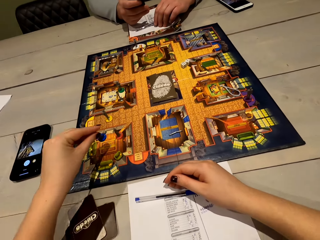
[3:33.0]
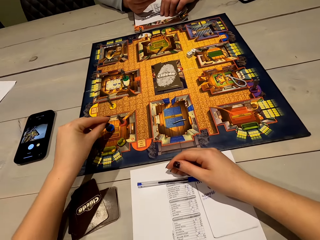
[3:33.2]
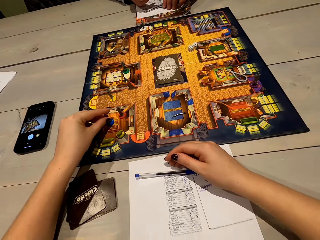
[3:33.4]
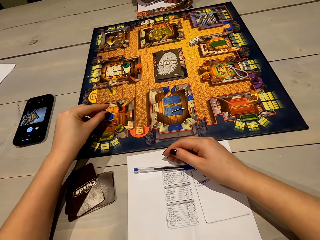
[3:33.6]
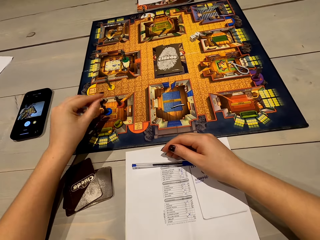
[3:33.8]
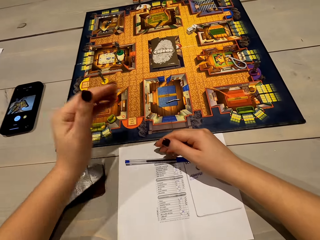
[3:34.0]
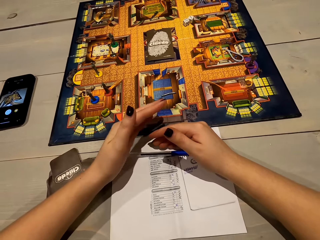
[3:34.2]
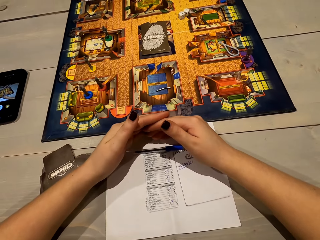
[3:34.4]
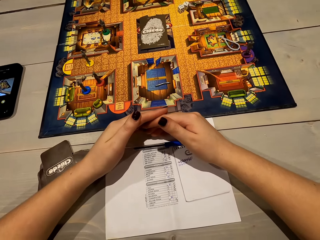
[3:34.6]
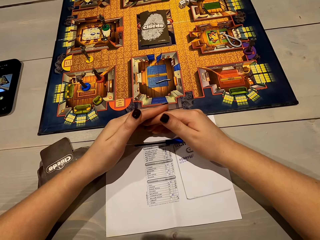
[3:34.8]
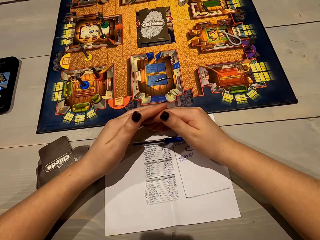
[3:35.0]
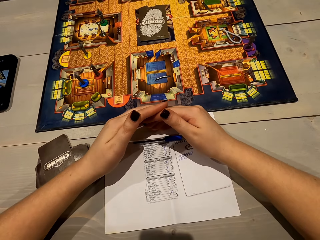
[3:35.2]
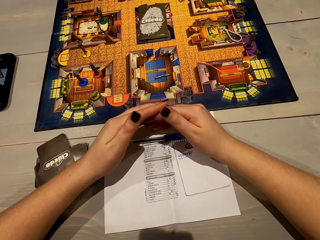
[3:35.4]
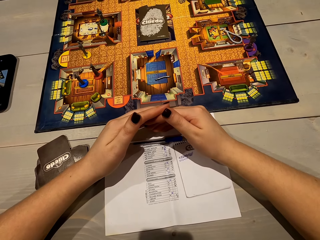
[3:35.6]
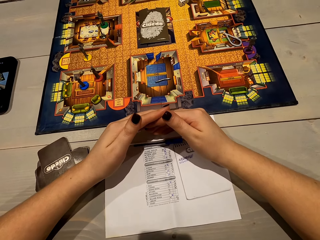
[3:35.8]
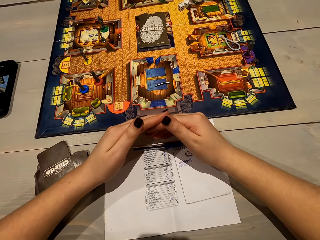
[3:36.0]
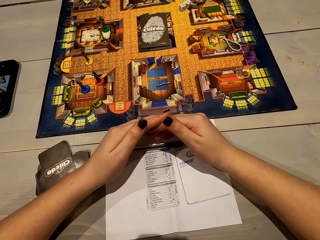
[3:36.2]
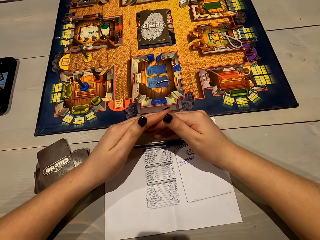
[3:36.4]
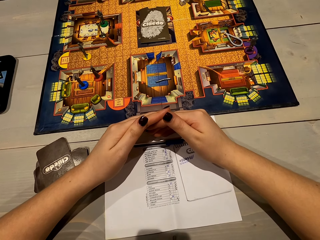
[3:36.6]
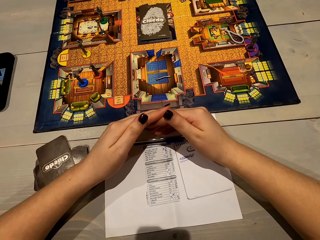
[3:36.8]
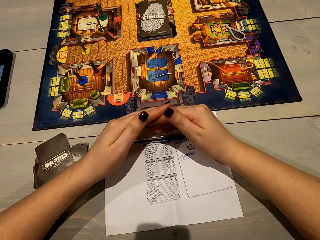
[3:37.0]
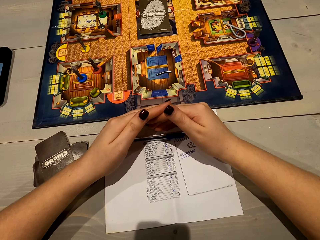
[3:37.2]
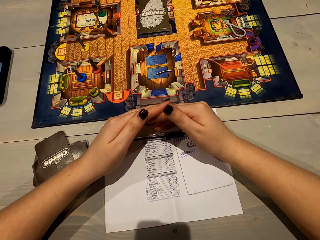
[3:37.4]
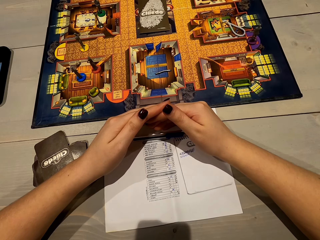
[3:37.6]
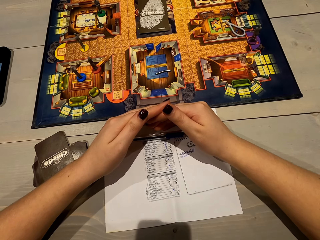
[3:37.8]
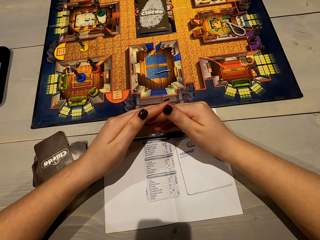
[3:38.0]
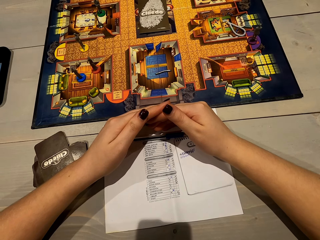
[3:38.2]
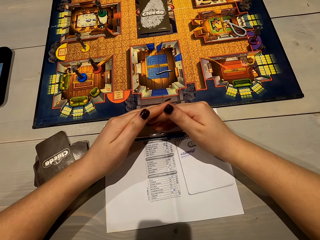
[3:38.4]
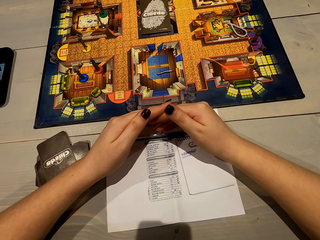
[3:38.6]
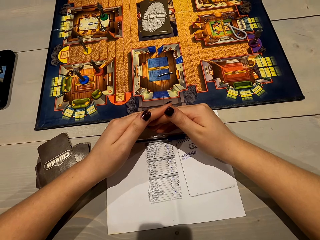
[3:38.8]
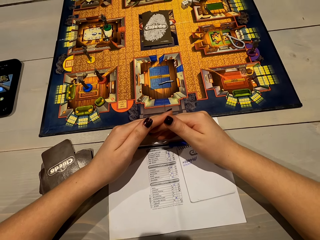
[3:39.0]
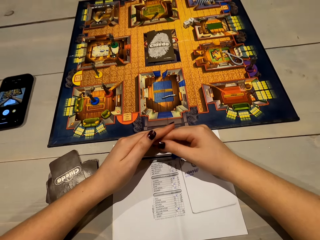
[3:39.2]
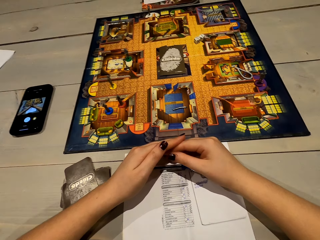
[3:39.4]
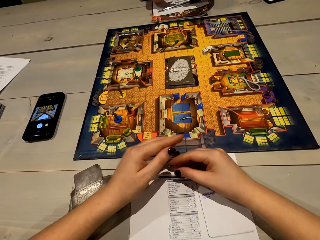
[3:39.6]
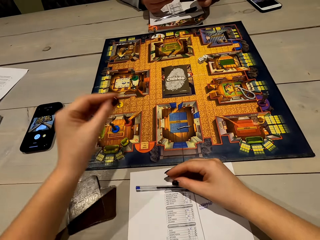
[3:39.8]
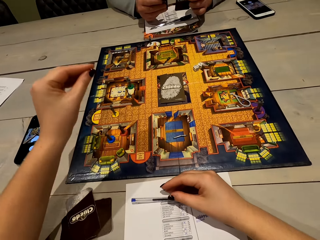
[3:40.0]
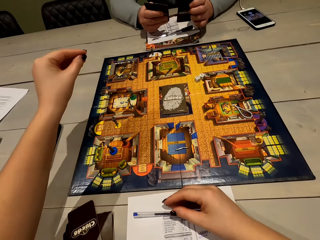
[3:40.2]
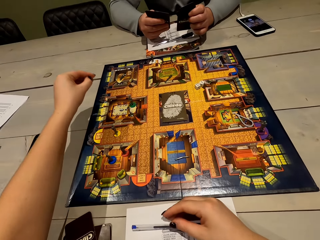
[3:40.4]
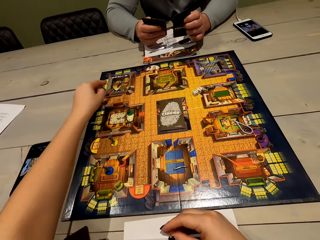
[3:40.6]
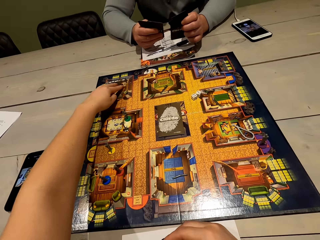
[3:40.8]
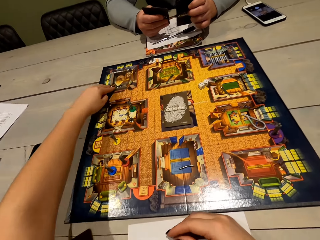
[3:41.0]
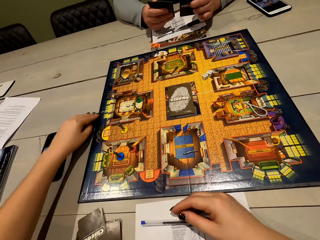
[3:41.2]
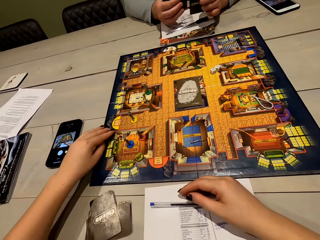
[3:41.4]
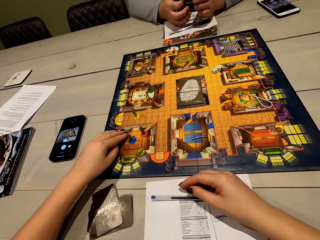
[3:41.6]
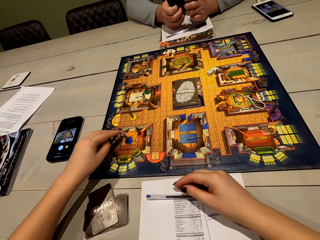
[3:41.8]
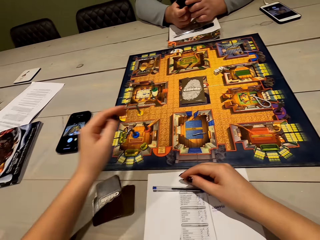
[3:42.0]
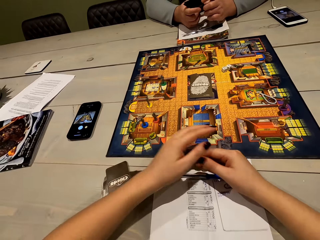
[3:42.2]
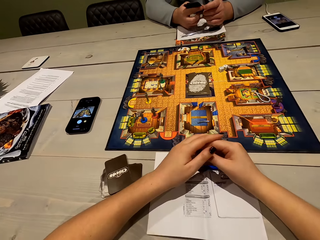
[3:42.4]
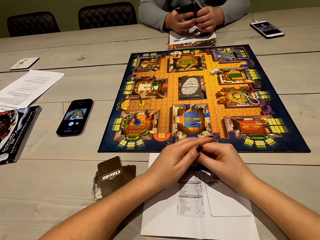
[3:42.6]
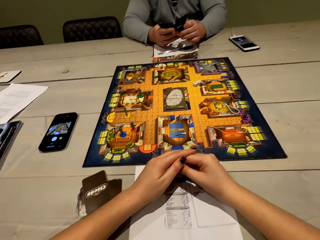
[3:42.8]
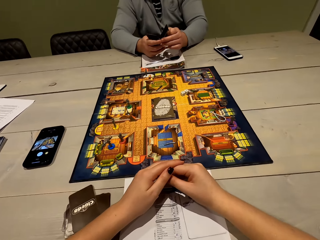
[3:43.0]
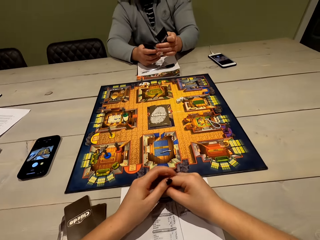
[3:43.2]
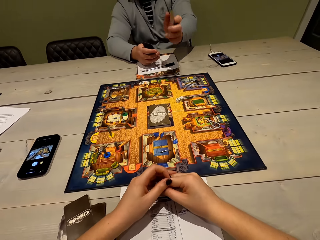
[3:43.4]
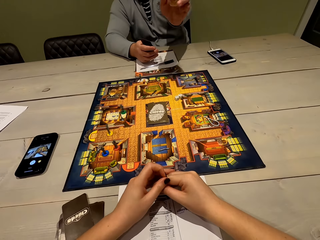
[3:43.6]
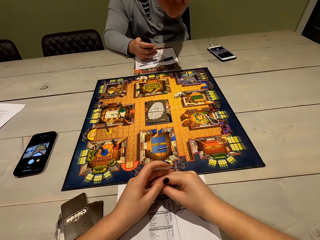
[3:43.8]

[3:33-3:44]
The camera wearer puts the cluedo game piece on the board. They put fingers together and look at the paper. They move the cluedo game piece. A man touches cards.

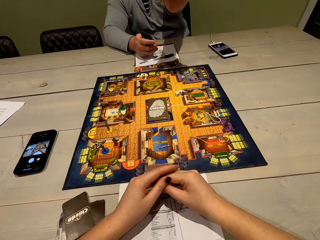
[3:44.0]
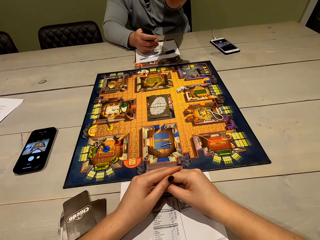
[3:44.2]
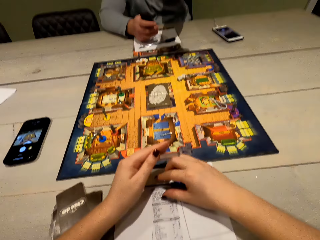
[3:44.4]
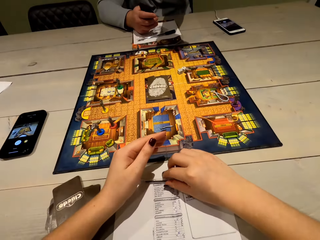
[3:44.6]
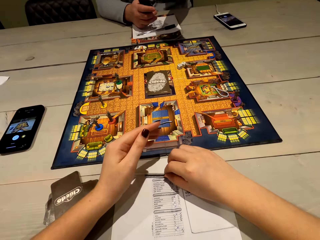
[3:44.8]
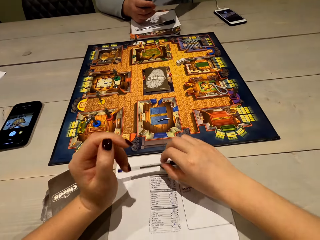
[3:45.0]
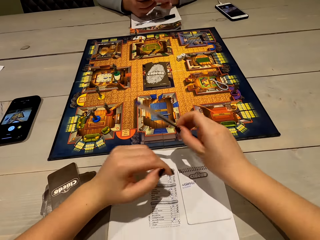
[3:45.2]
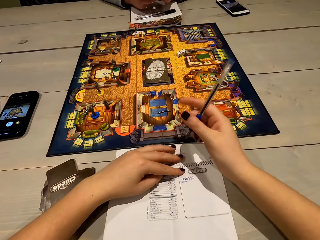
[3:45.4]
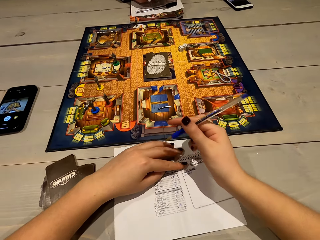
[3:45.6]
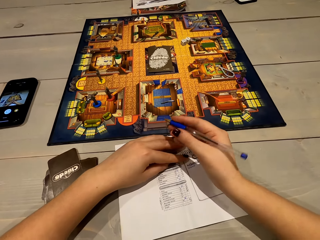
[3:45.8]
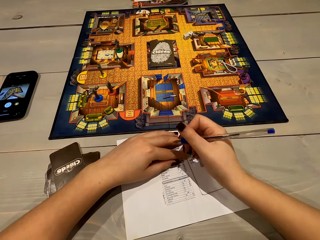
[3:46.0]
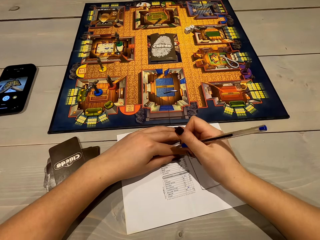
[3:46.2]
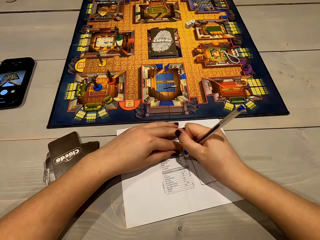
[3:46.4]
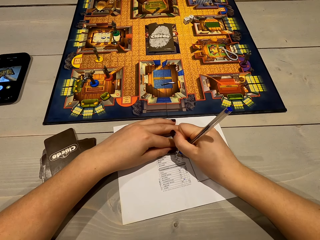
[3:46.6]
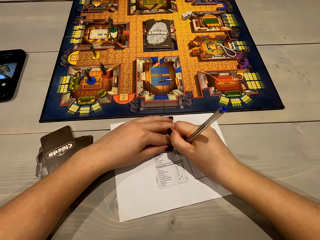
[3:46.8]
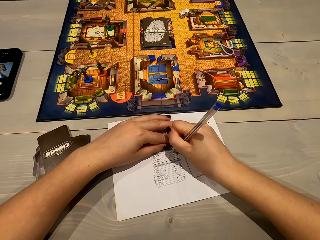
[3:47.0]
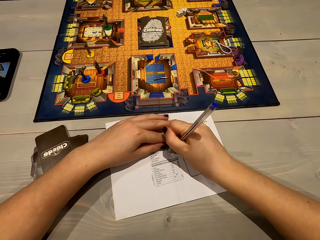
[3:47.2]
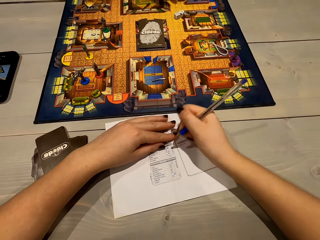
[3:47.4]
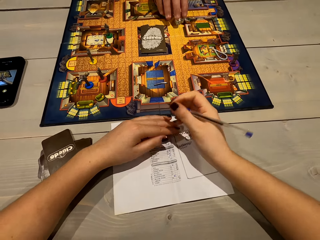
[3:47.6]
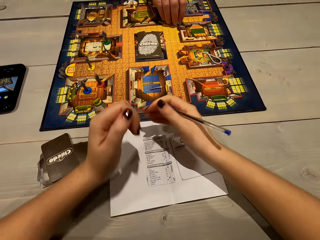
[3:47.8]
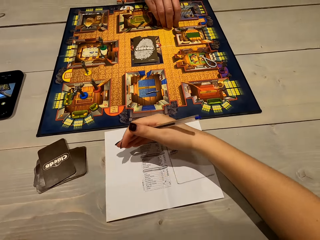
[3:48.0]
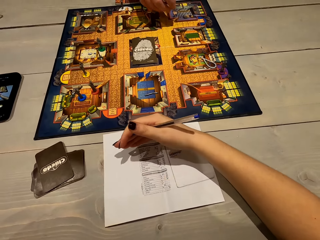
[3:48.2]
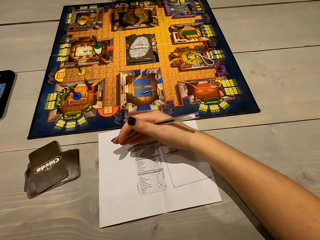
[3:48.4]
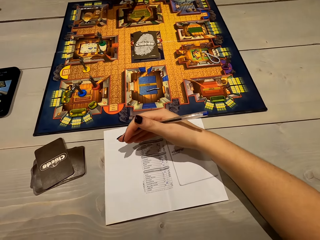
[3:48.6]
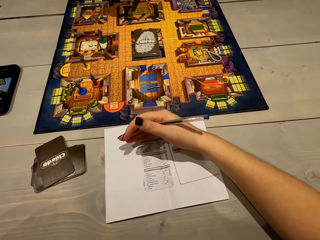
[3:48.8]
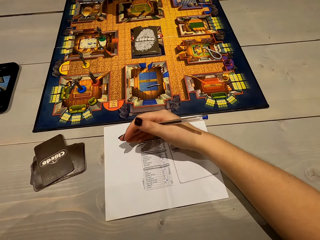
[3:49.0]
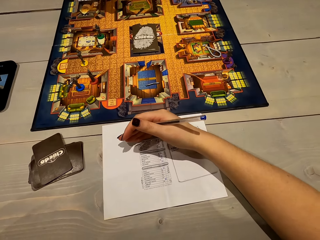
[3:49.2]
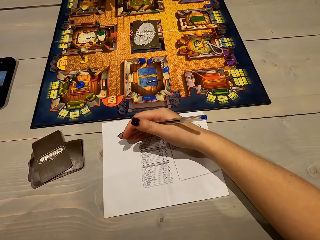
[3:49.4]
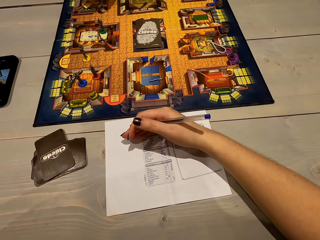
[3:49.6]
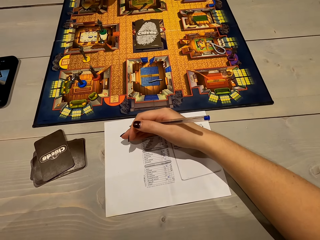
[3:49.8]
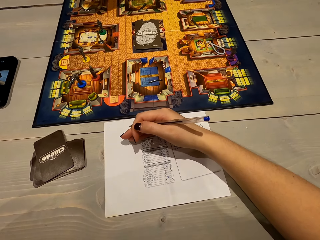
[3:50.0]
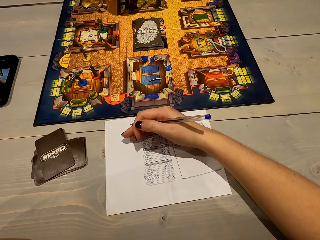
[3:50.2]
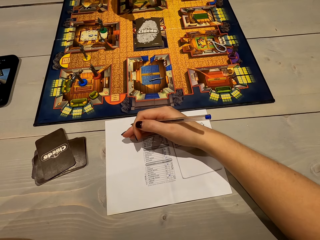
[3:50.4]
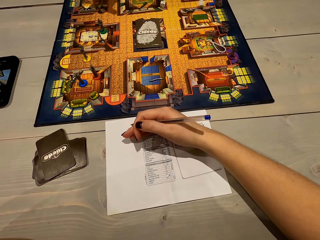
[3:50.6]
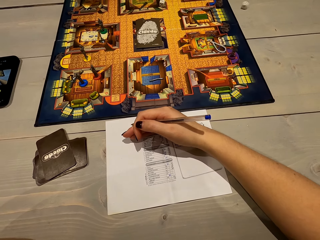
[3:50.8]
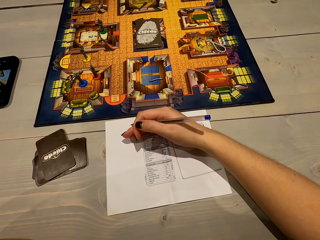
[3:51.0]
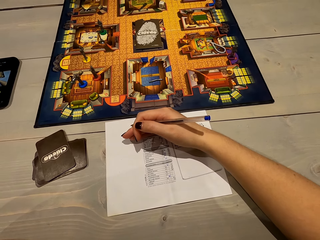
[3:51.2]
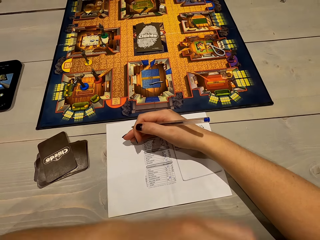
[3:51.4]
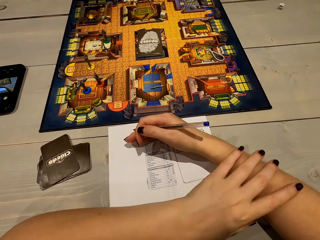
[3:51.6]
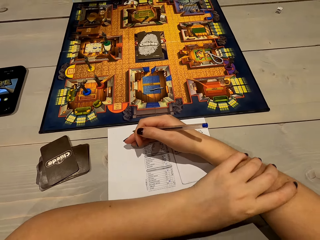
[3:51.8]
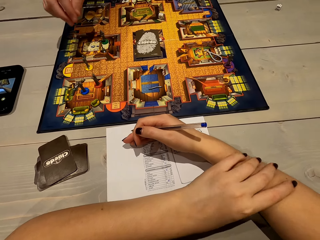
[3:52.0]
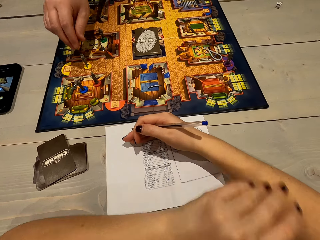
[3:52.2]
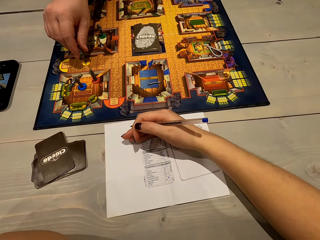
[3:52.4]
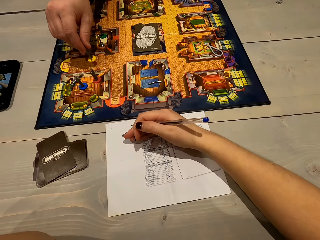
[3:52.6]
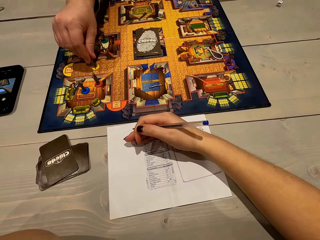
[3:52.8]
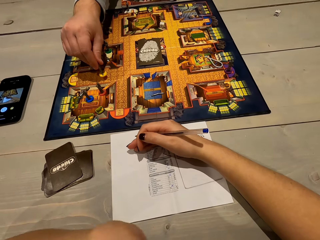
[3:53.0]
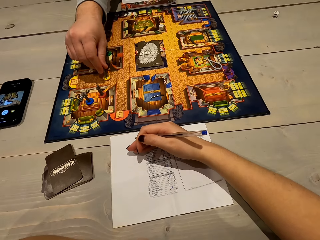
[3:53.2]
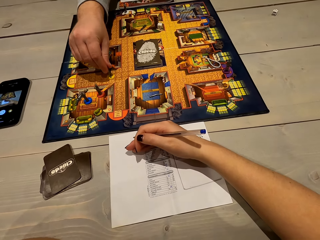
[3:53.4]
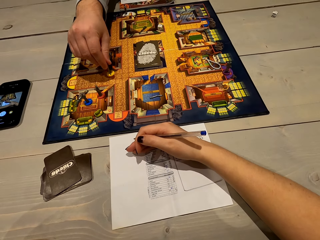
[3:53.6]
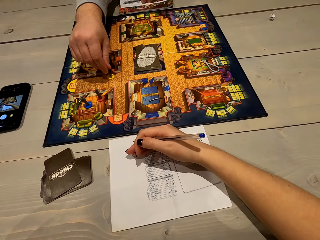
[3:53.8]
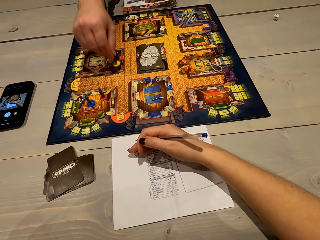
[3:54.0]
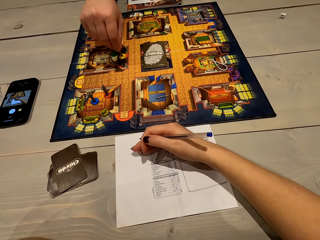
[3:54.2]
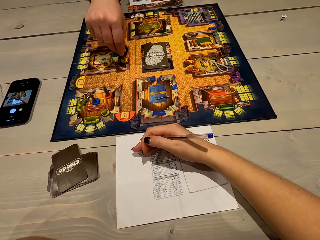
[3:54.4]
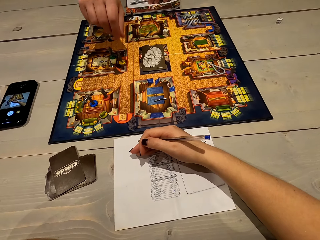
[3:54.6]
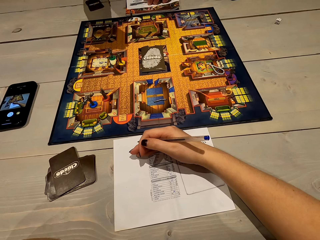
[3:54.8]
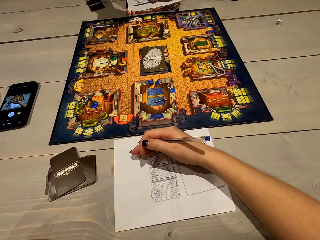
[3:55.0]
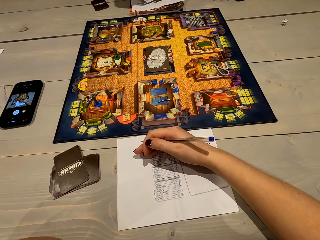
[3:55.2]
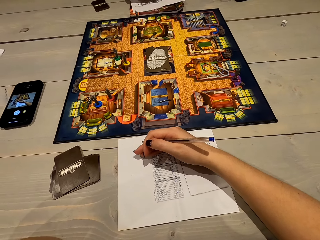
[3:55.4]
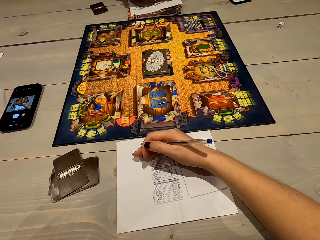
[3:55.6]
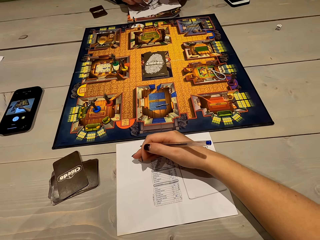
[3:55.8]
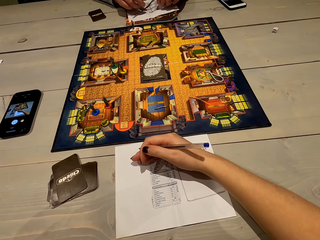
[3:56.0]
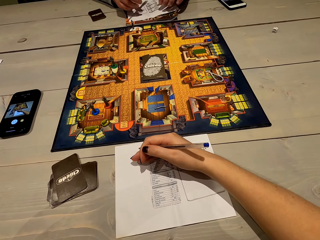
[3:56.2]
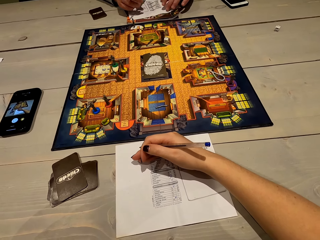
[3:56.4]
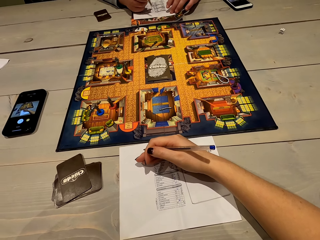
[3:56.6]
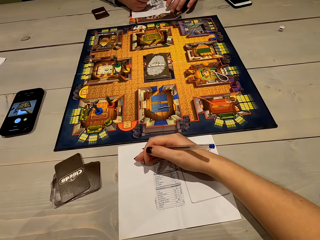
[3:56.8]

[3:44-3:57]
A man lifts the card. The camera wearer picks up the pen and writes on the paper. The man picks up the dice, shakes the dice, drops the dice, throws the dice, moves the cluedo game piece, picks the token and places the token.
